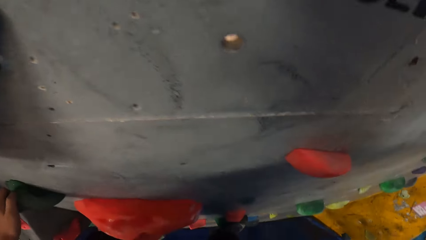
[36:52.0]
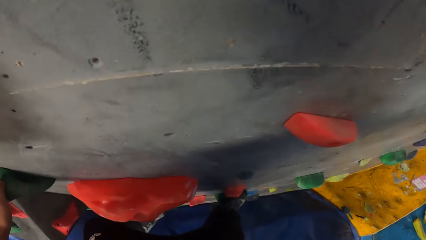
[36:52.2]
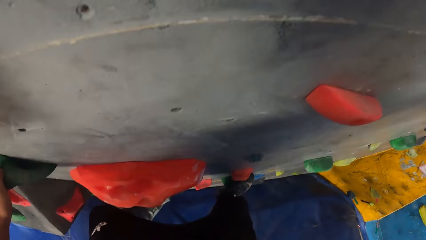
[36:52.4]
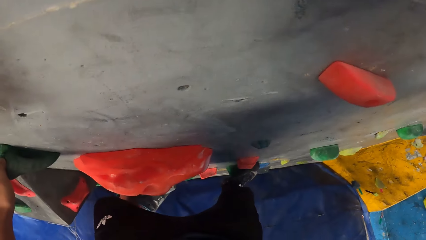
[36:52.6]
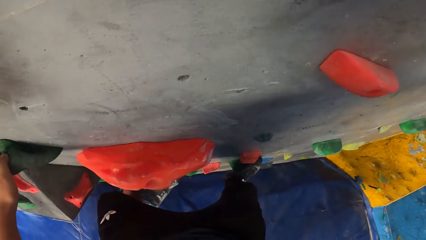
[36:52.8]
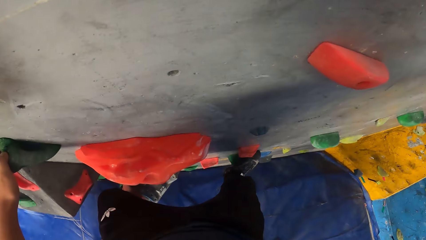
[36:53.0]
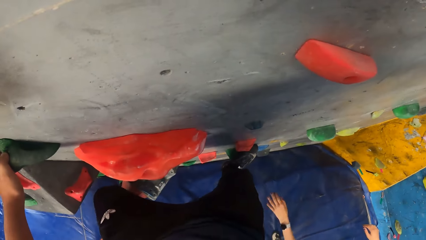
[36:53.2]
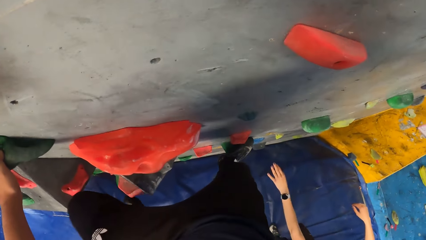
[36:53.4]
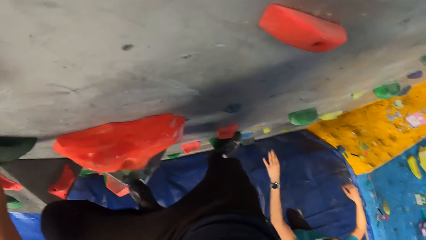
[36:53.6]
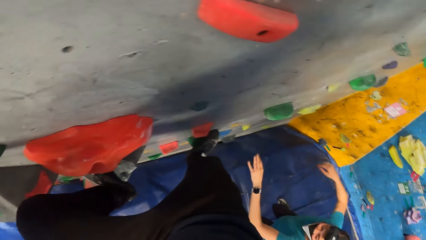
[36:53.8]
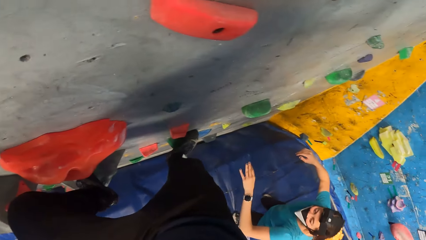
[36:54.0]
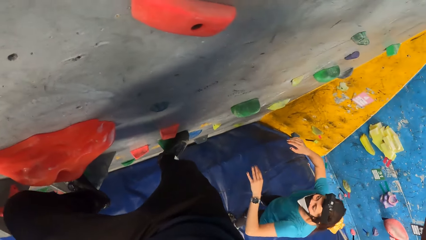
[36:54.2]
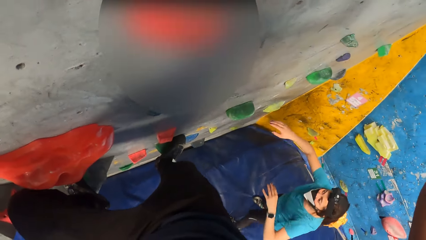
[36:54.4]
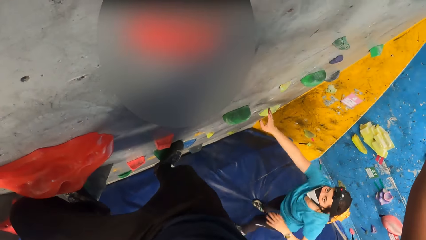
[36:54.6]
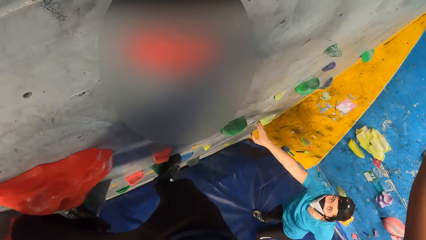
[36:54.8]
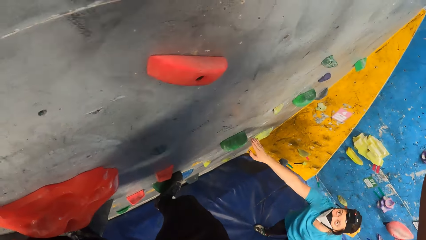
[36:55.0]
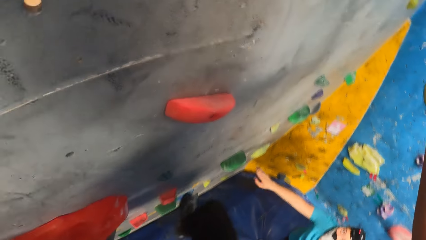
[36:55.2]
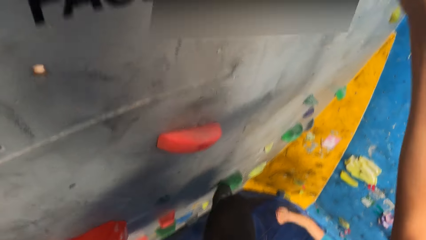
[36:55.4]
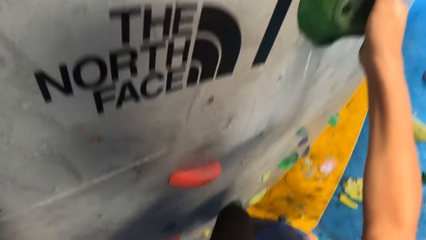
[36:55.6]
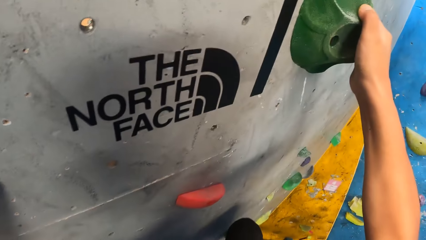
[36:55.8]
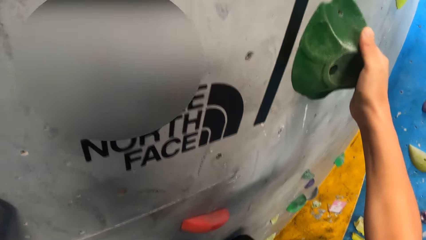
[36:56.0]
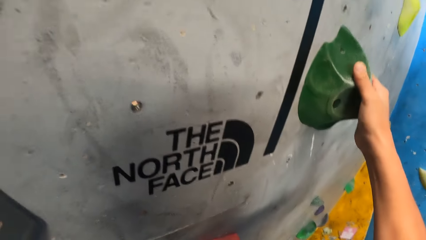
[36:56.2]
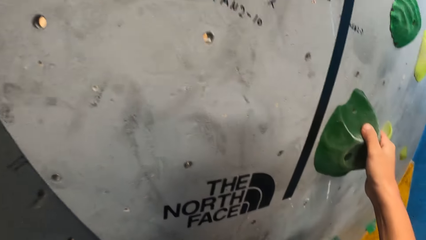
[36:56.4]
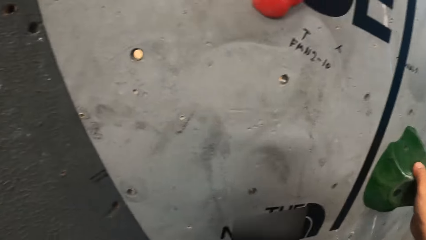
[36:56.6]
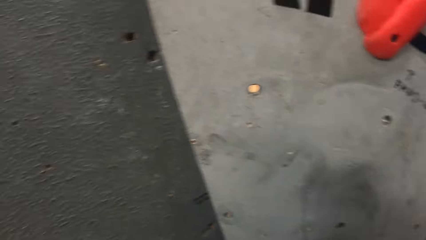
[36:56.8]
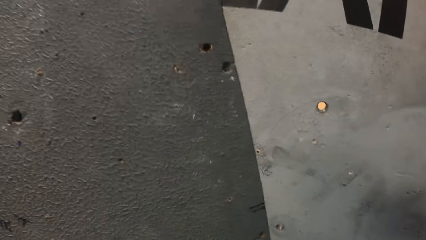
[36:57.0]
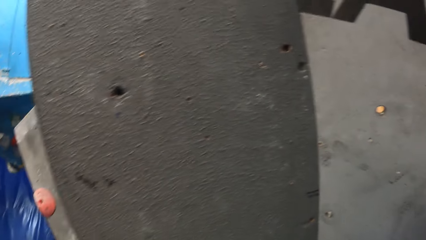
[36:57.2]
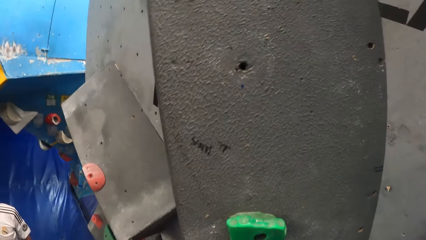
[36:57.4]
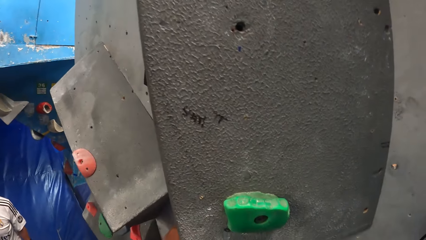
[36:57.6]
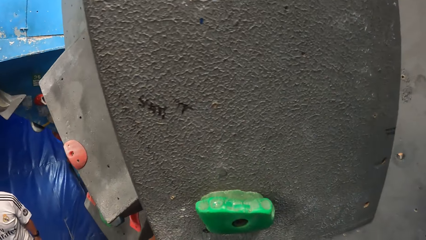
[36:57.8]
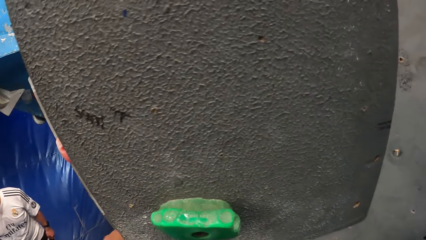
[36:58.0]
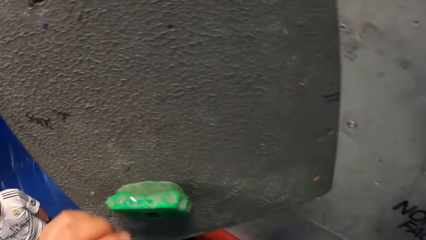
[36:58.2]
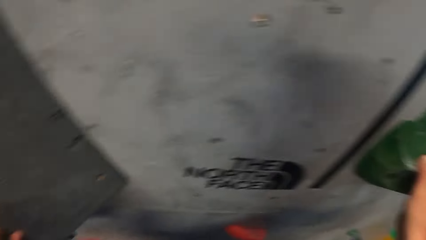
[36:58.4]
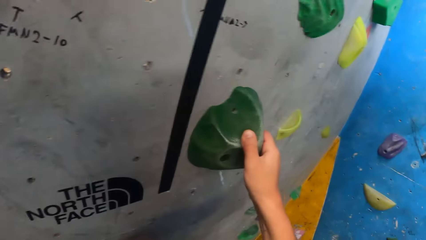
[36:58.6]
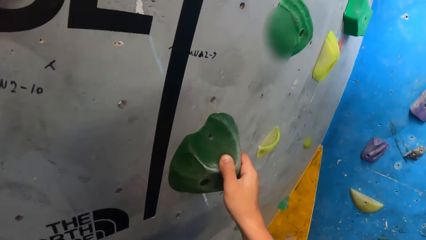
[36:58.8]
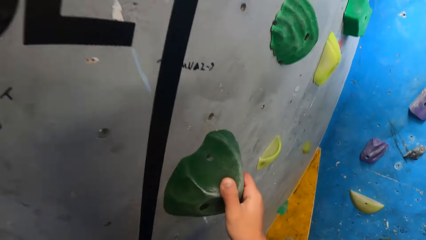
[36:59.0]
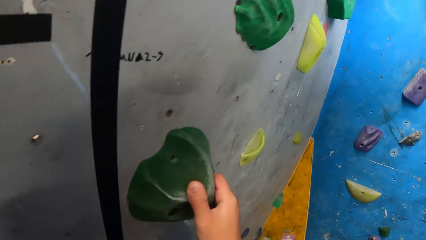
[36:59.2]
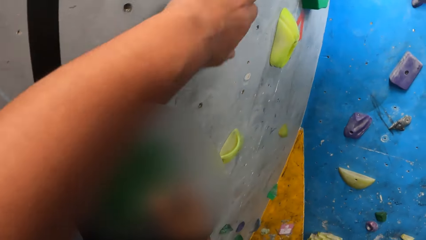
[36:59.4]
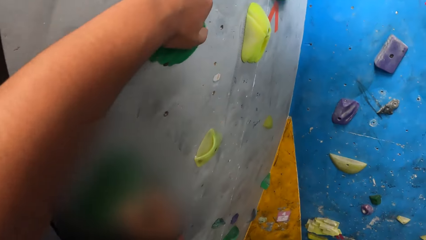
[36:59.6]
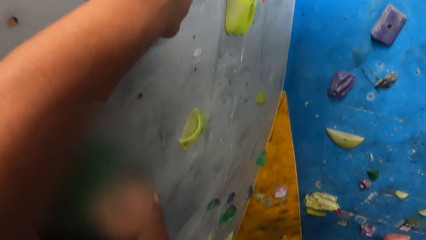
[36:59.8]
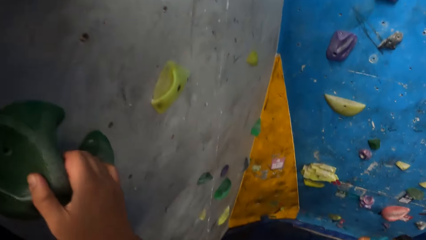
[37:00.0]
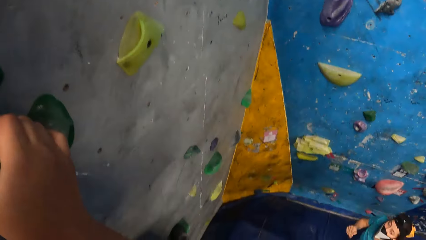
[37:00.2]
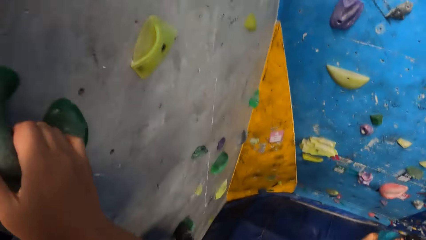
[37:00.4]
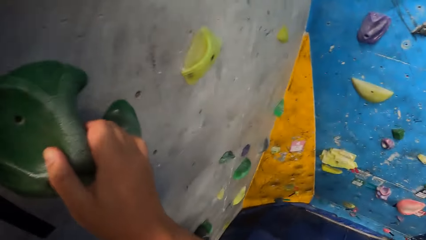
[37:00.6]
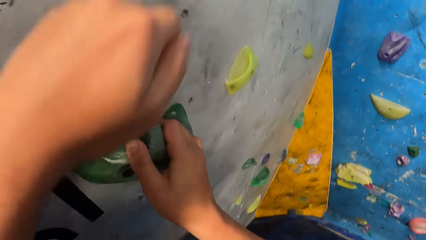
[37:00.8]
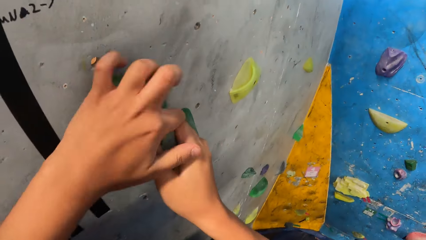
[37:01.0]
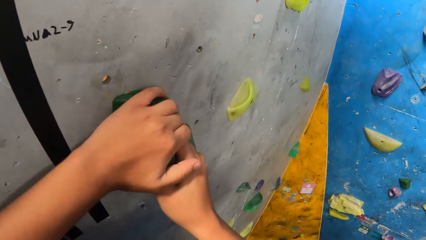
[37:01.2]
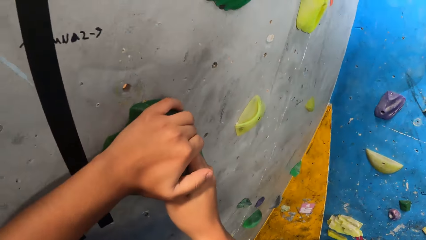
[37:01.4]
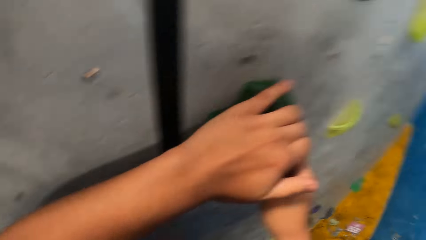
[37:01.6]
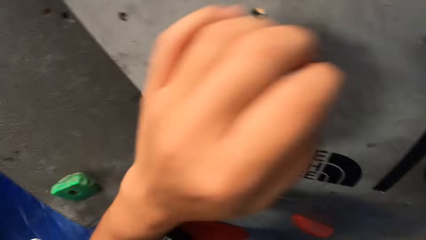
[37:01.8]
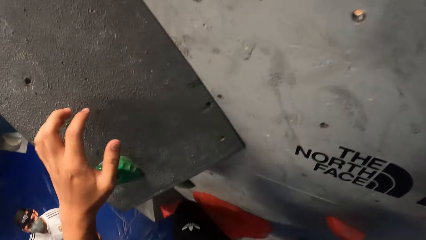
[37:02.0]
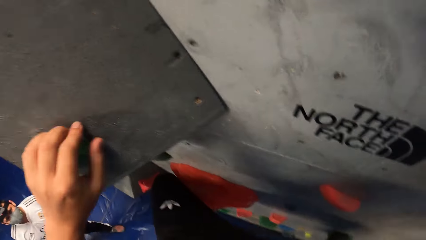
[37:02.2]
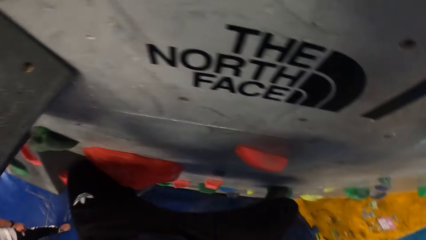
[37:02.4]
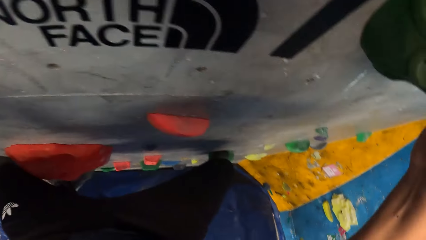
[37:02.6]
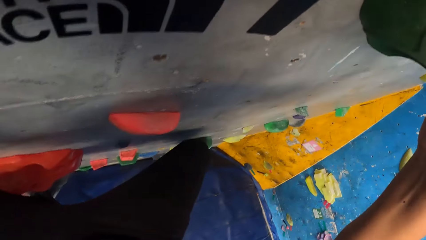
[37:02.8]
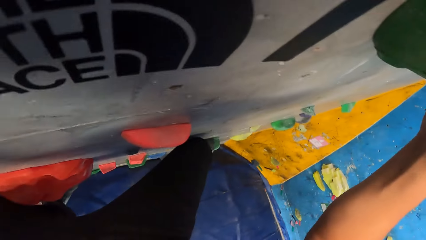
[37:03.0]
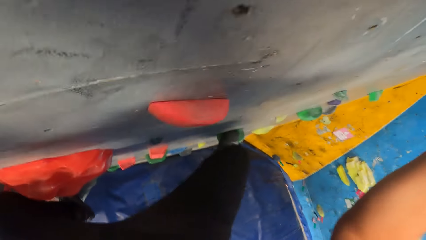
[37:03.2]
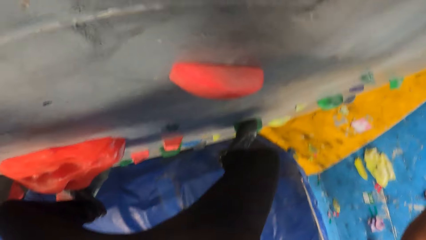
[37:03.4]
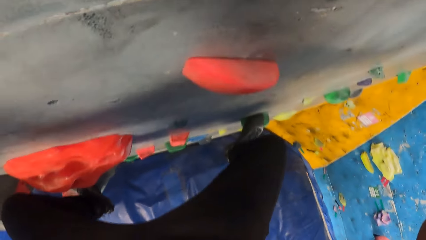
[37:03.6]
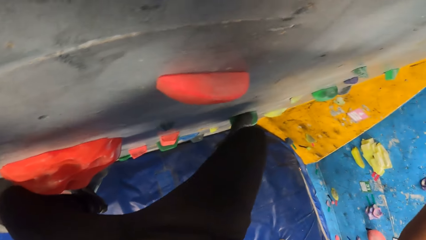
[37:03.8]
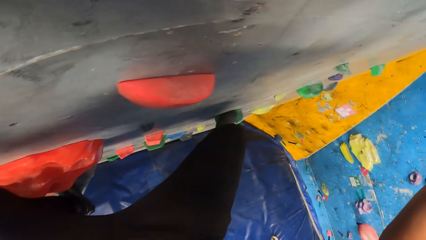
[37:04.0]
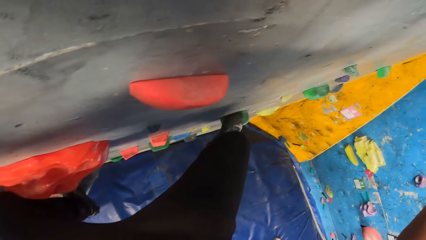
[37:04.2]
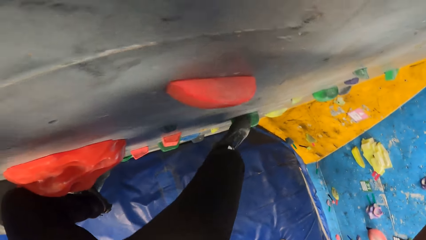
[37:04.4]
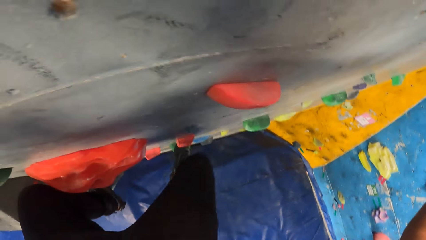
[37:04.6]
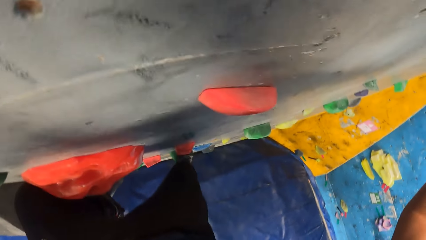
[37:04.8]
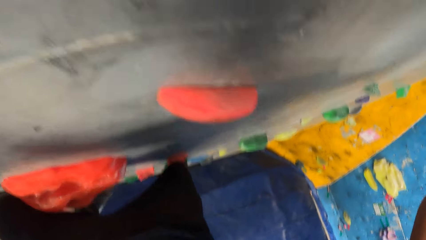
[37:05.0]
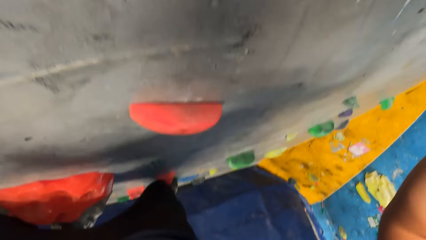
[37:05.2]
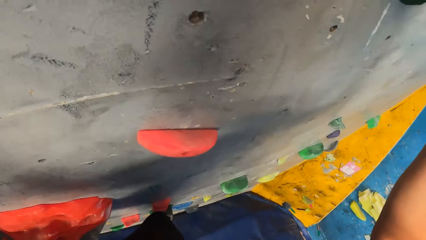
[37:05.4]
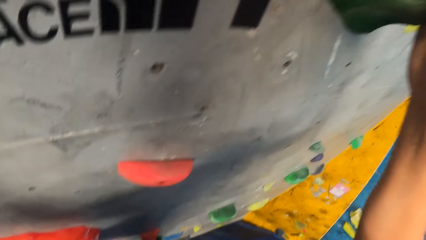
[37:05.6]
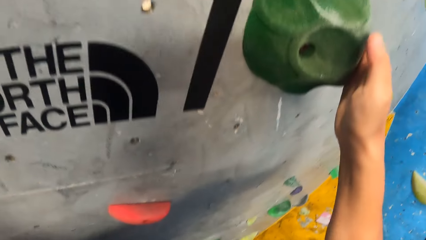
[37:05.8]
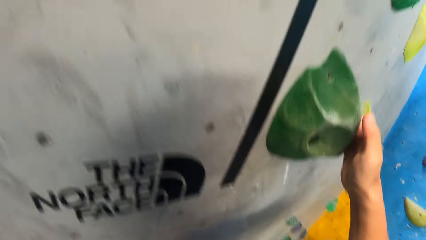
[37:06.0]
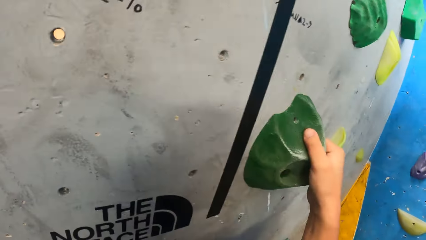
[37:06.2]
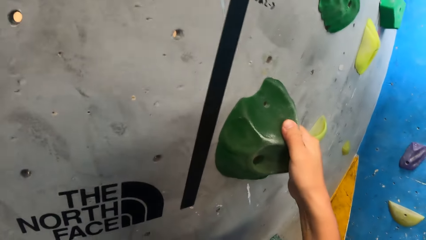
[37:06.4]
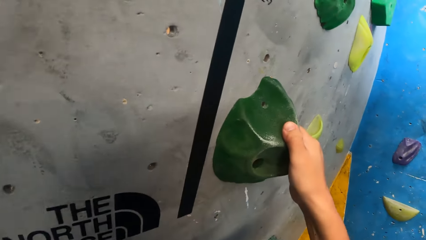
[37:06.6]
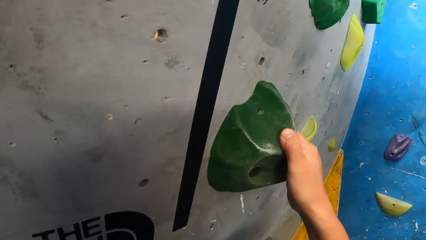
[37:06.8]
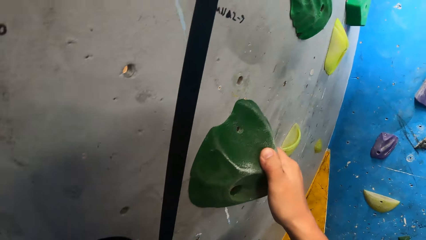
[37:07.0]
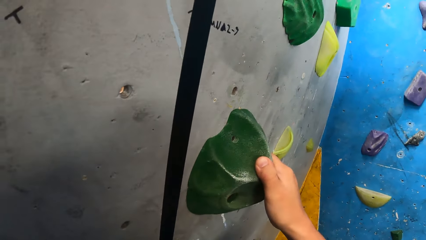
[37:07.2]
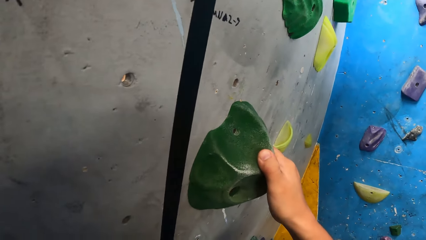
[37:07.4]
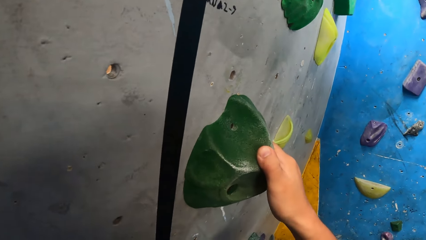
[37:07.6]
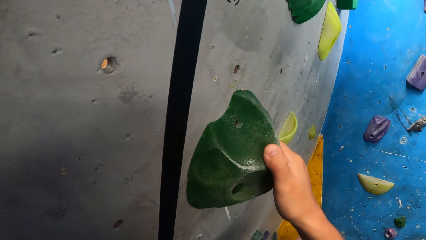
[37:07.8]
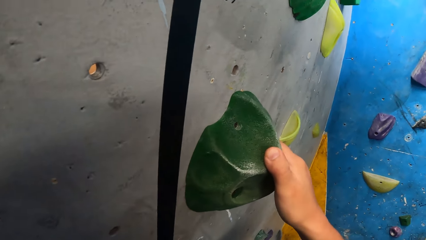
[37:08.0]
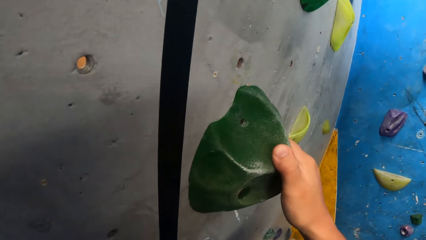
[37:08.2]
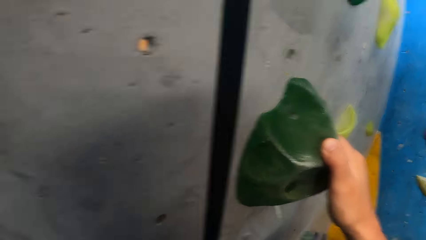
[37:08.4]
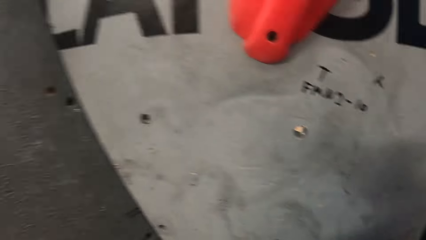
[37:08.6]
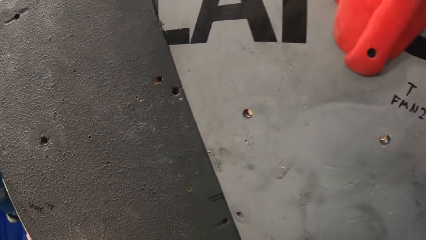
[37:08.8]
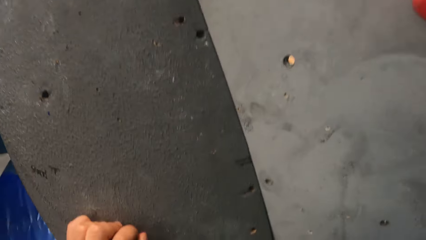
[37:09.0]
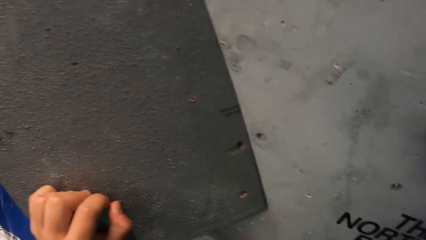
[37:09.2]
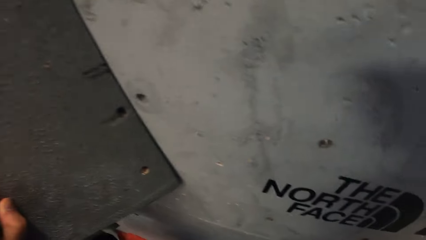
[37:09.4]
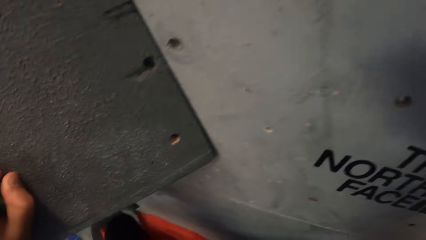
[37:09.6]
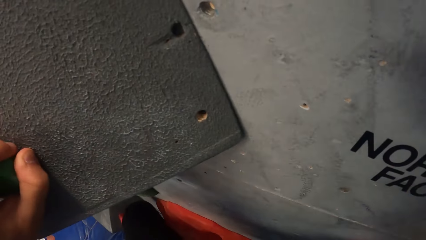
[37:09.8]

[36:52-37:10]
The camera wearer gets instructions from the man on the floor. They move around on the wall.
